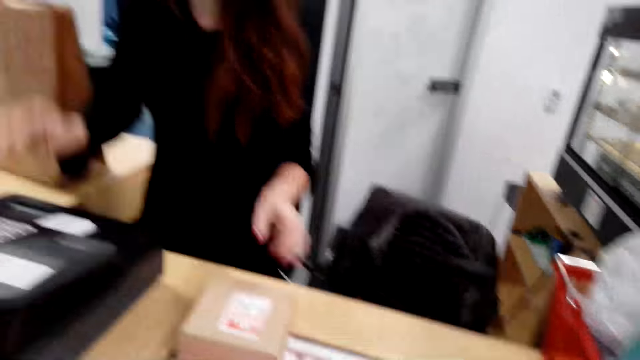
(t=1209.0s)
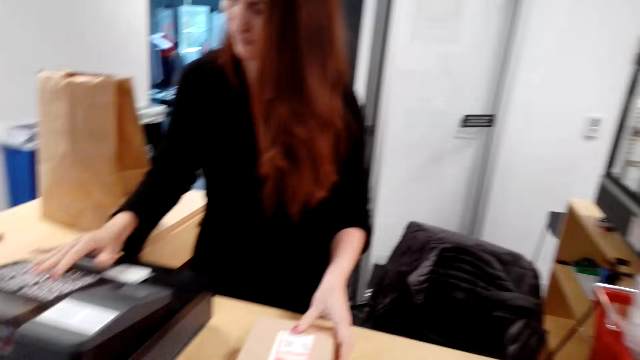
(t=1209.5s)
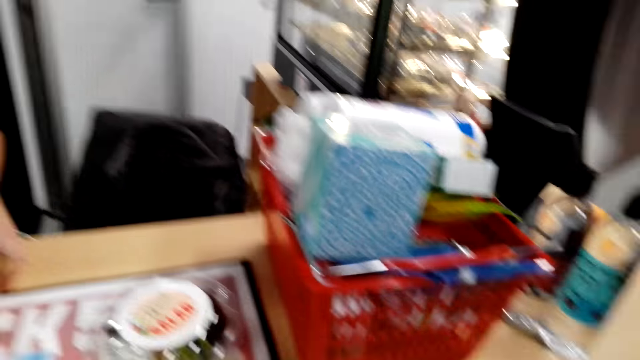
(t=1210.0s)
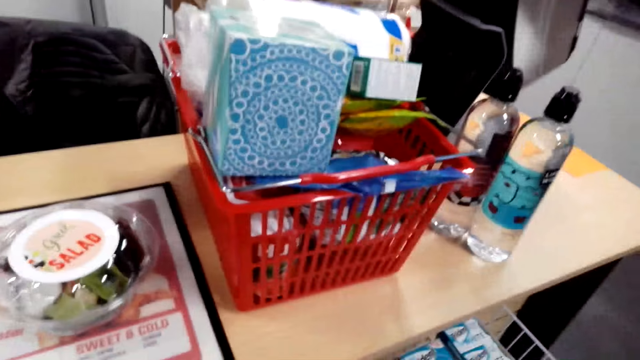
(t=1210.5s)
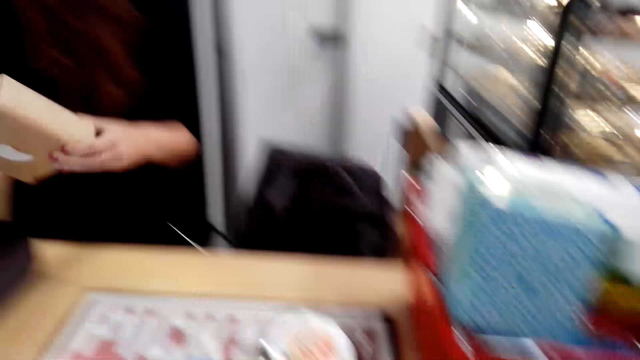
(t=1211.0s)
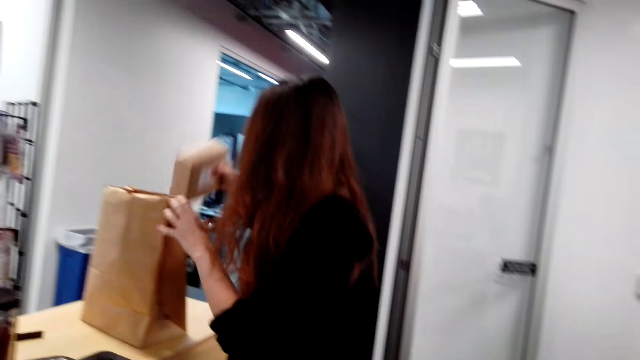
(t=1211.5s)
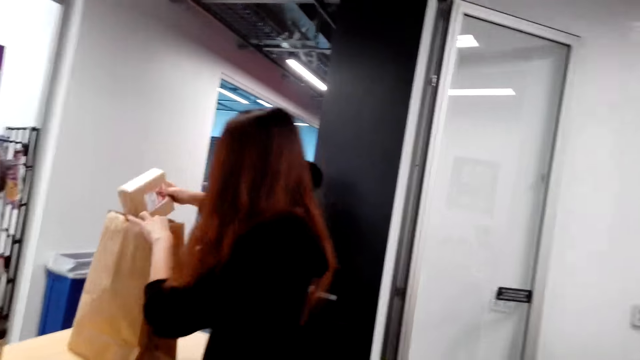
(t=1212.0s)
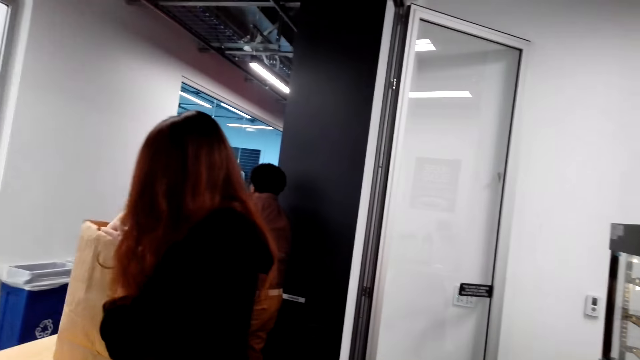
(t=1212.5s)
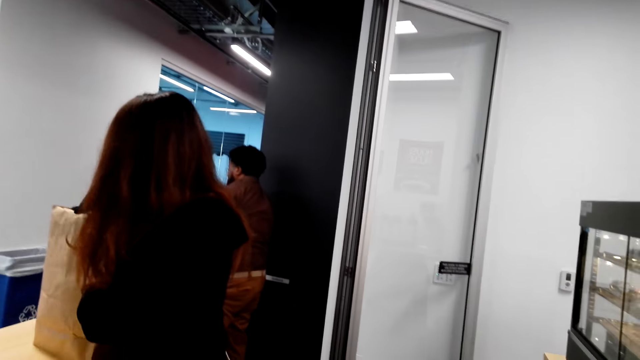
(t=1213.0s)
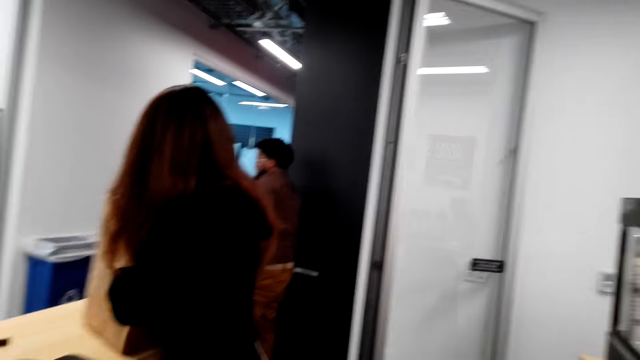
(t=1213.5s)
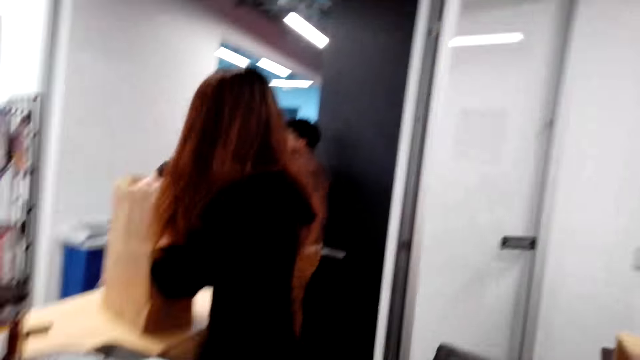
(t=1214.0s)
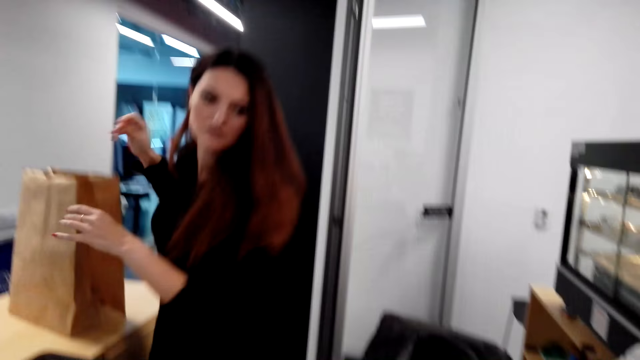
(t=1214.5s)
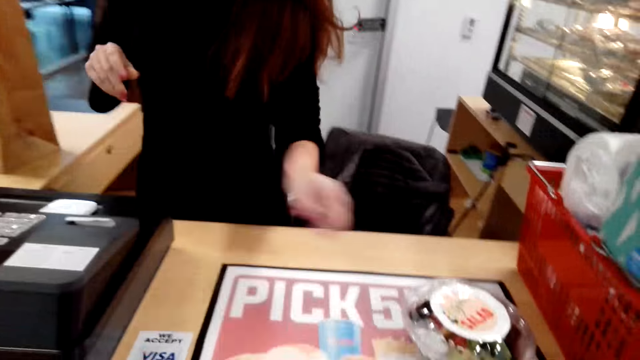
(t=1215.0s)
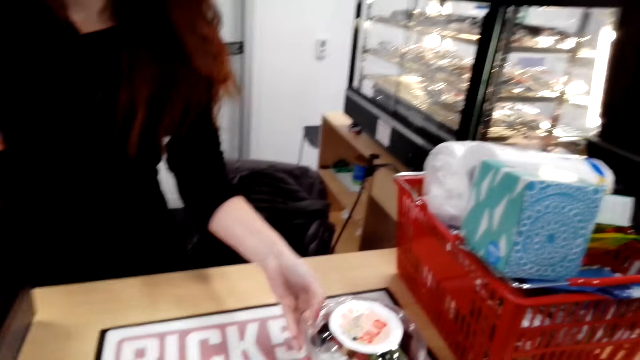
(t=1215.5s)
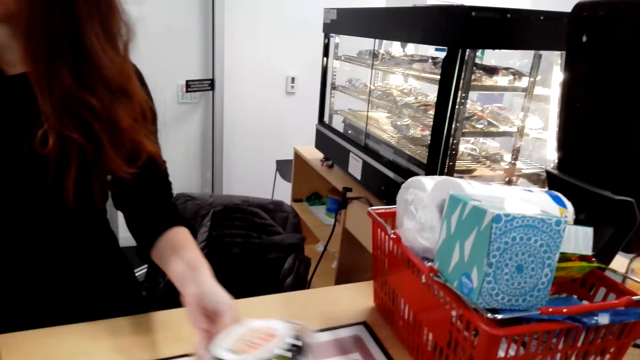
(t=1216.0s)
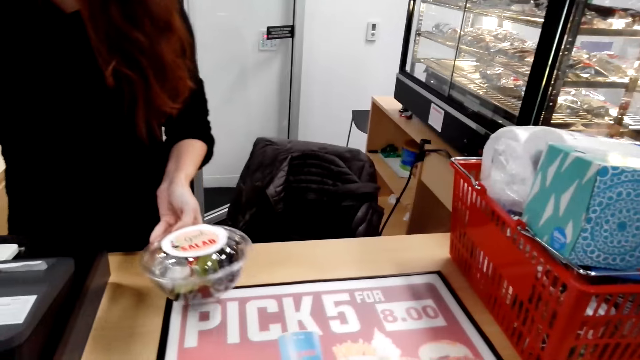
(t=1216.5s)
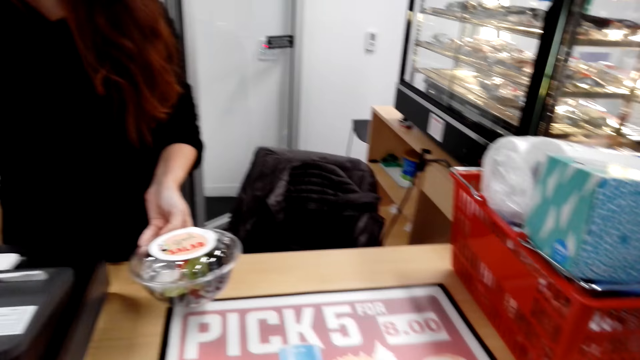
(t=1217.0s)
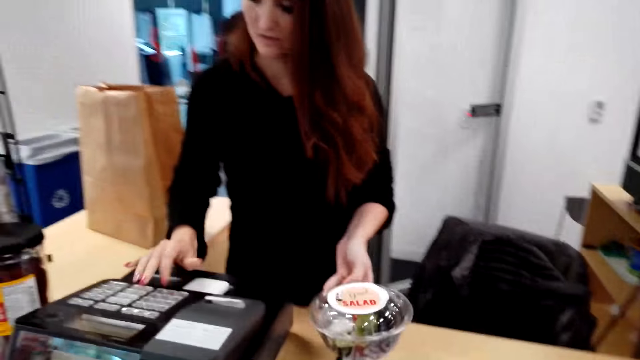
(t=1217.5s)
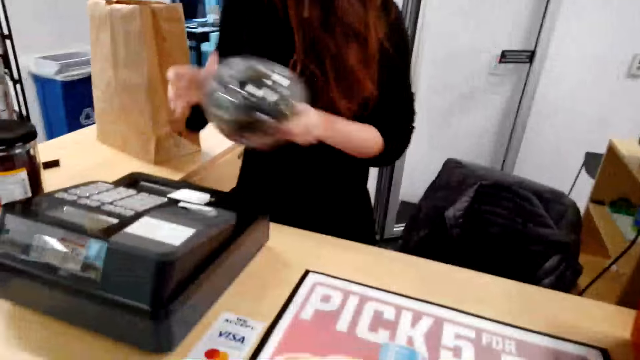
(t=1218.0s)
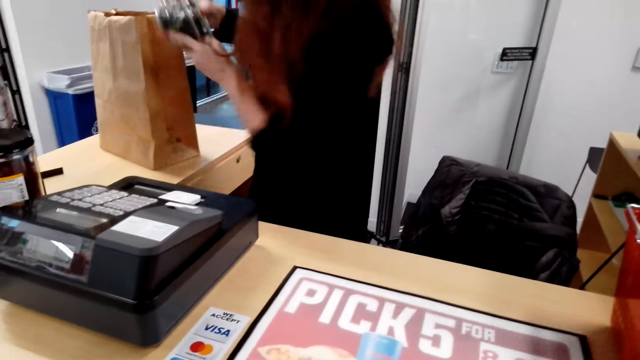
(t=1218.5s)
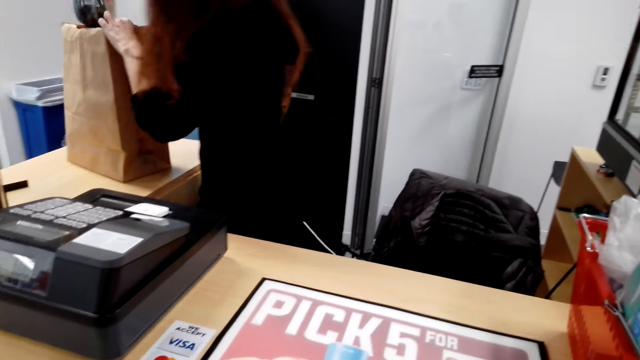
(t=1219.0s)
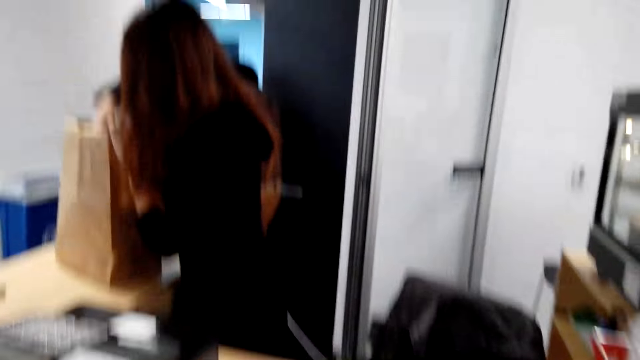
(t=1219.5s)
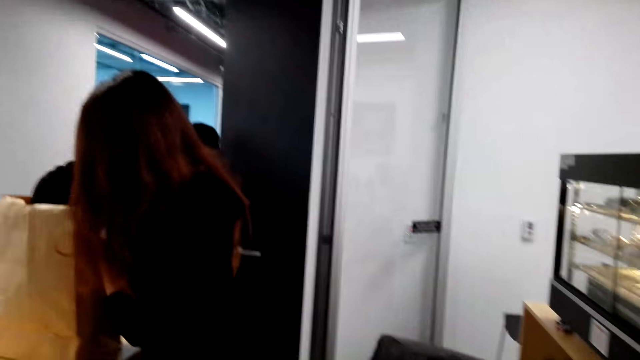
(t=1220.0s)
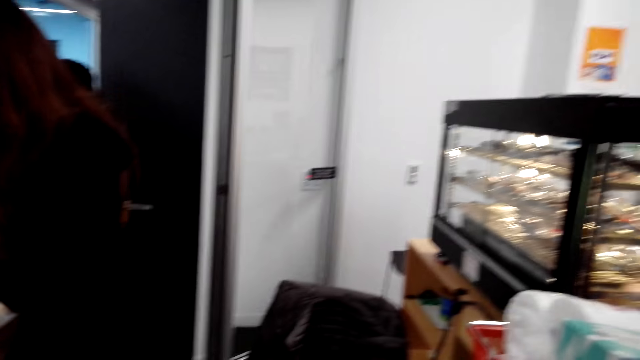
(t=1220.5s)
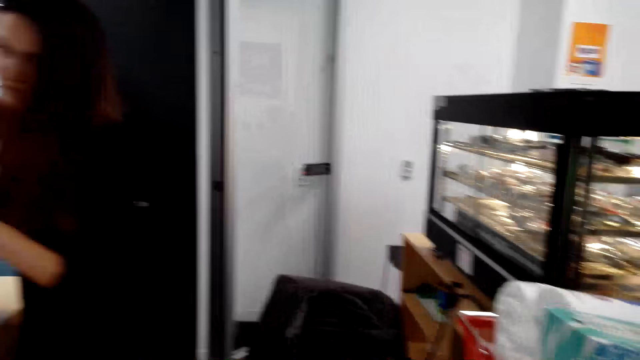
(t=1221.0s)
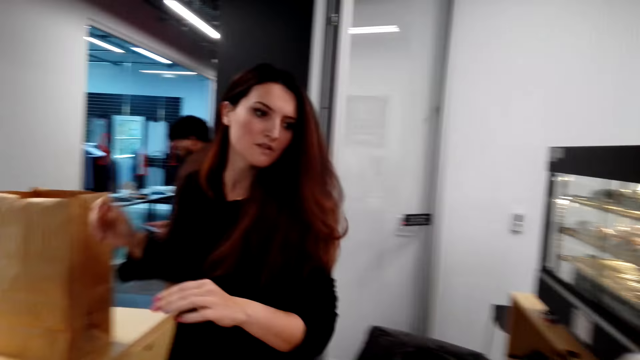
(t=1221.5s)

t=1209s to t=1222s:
A lady operates the machine. The camera wearer stares at the shopping basket. The lady puts a packet in the shopping basket or shopping bag. The camera wearer stares at the lady. A man stands behind the lady. The lady picks up the chocolate or cake, operates the machine, and puts the chocolate in the shopping bag.

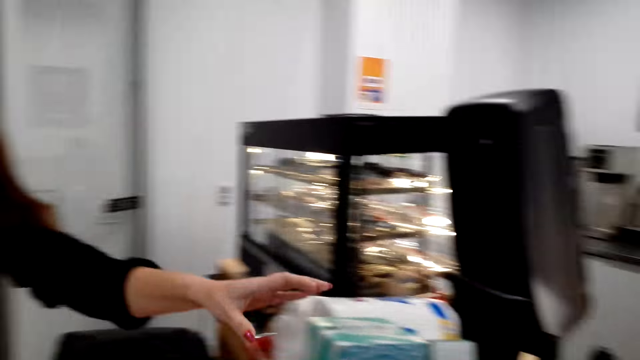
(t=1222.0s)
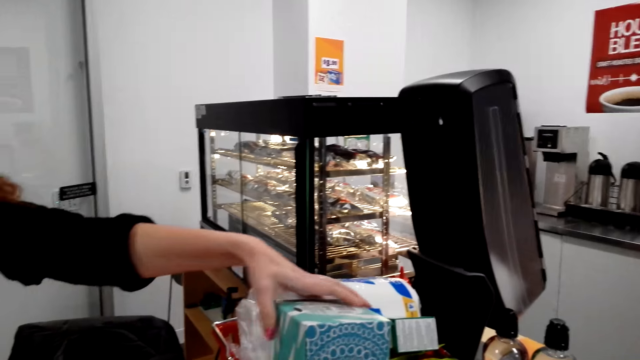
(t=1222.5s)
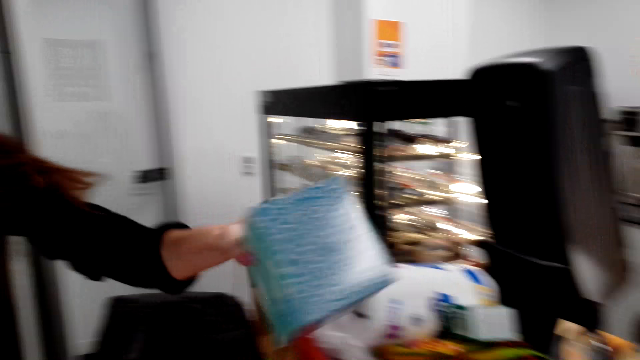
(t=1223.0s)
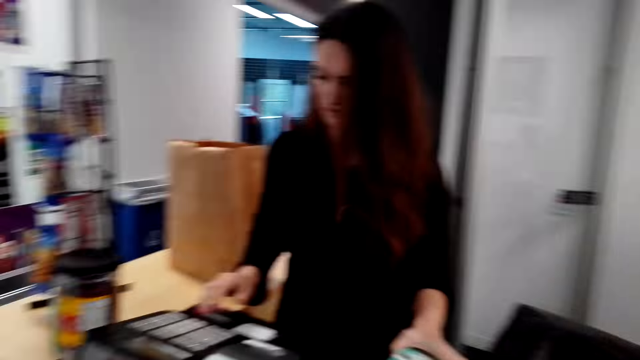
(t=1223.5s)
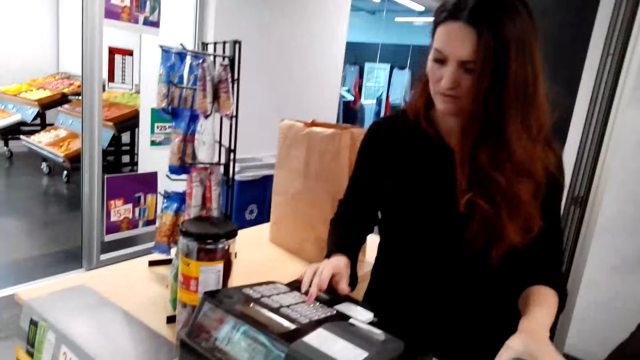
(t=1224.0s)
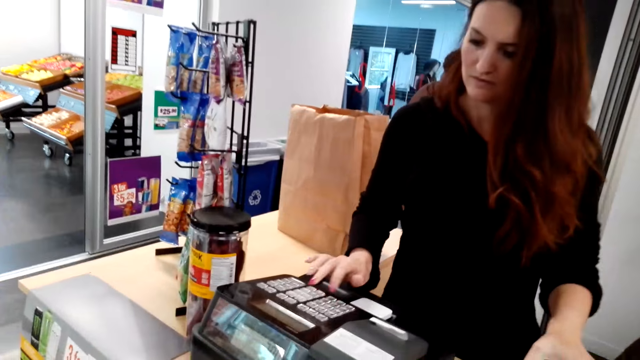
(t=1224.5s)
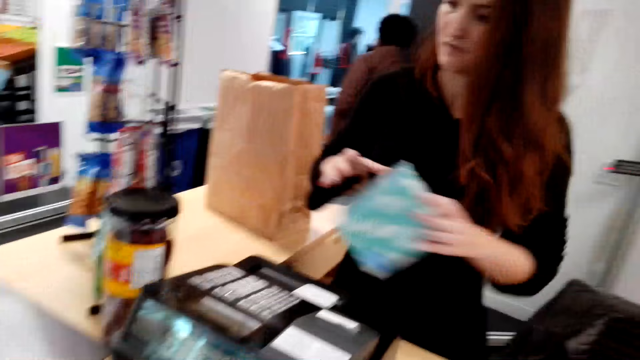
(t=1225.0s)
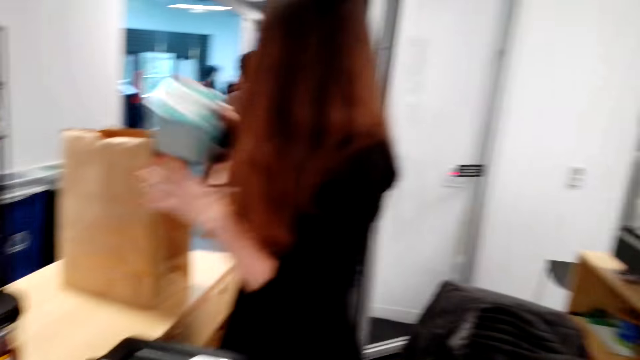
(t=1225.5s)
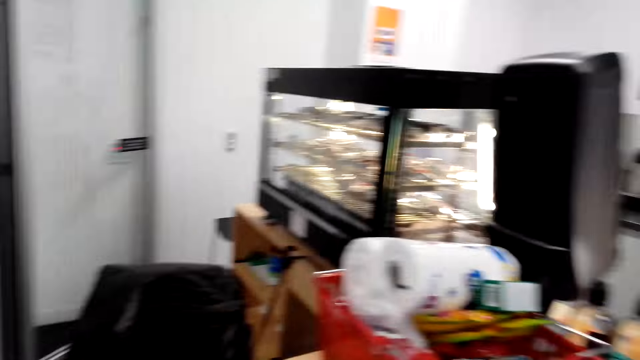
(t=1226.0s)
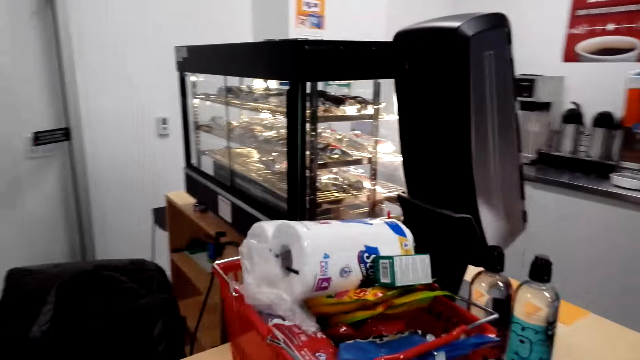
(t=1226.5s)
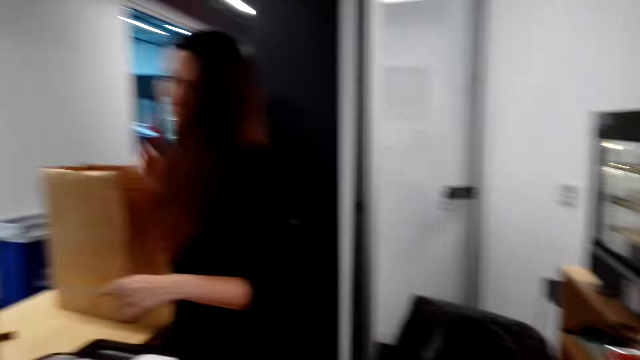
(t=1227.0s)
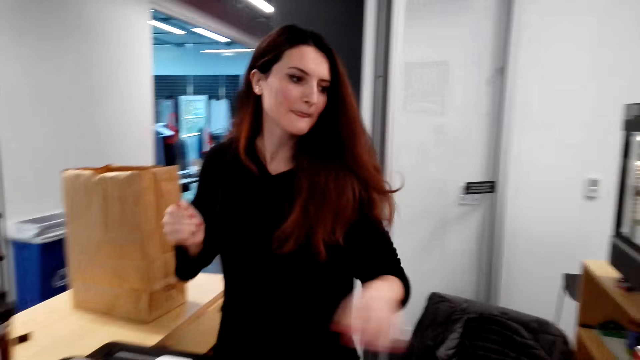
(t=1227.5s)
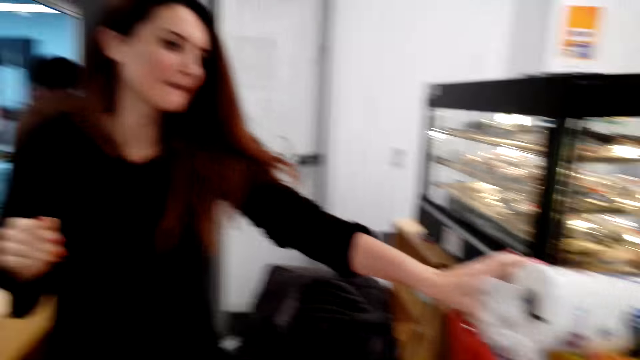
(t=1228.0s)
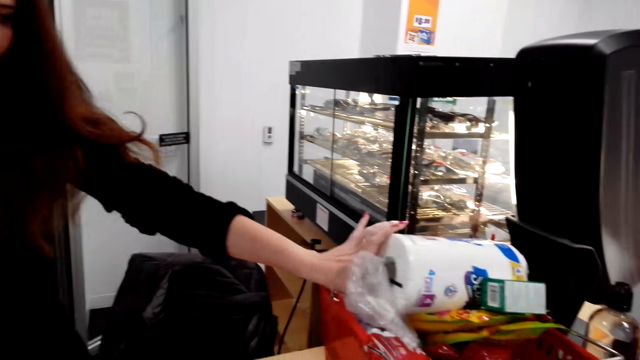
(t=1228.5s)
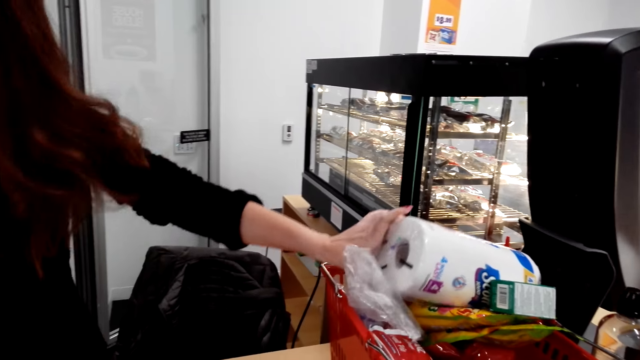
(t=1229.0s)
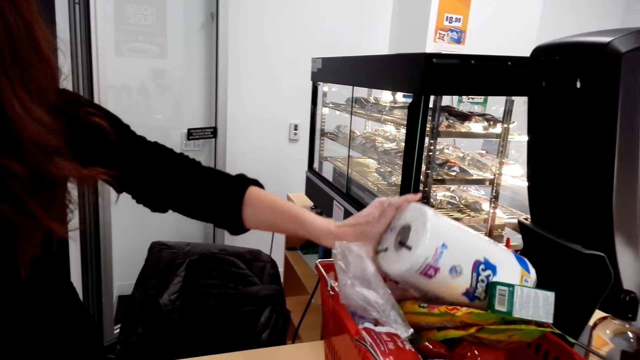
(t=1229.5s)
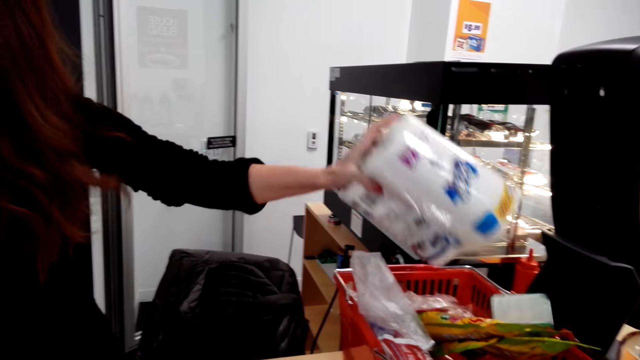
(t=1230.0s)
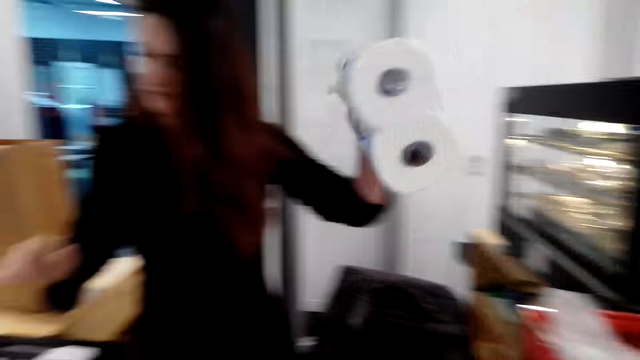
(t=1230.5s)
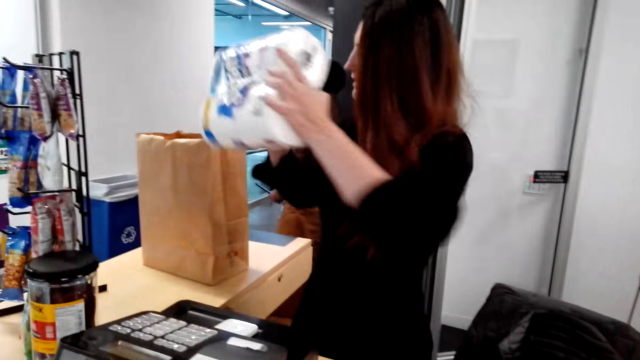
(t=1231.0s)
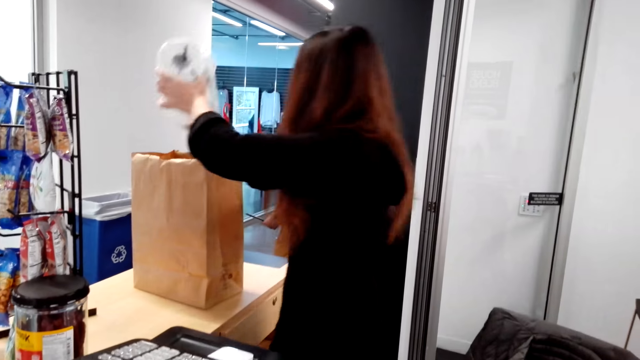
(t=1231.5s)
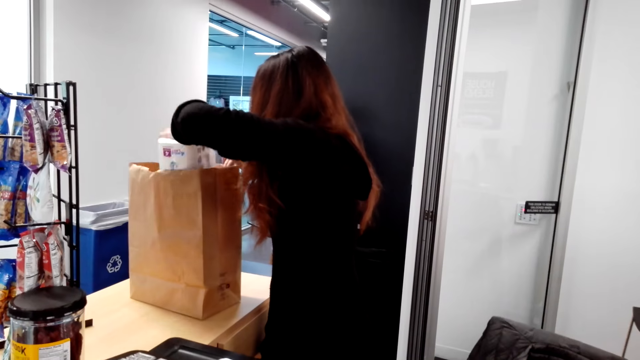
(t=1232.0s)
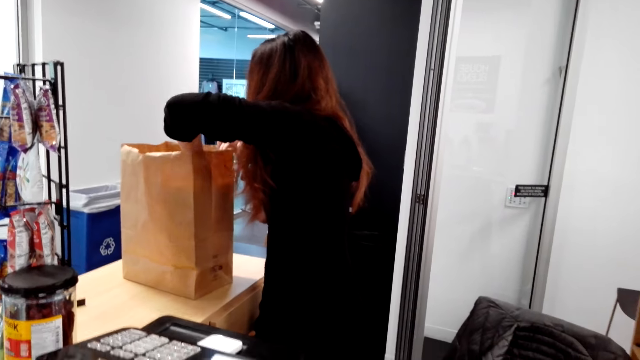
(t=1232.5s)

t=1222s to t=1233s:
A lady picks up something, presses the cash register, and puts something in the shopping bag. The camera wearer stares at the shopping basket. They stare at the lady. The lady picks up the tissues or toilet paper and puts the tissues in the shopping bag.
